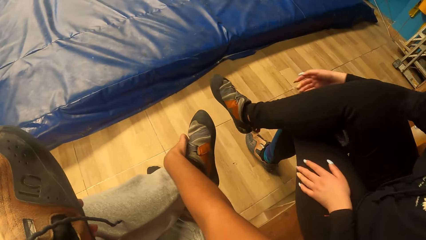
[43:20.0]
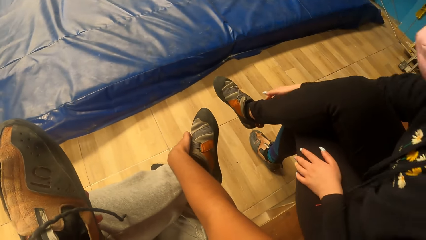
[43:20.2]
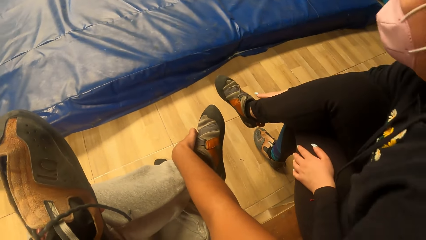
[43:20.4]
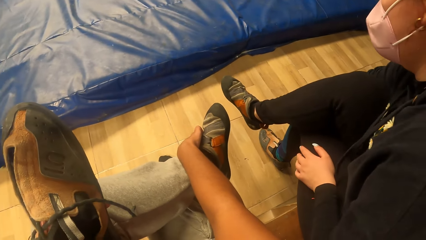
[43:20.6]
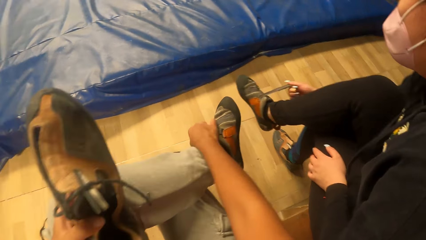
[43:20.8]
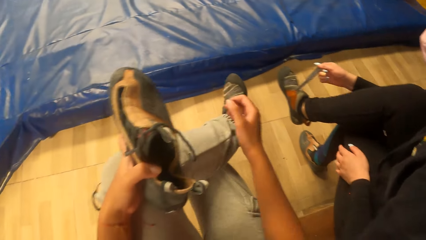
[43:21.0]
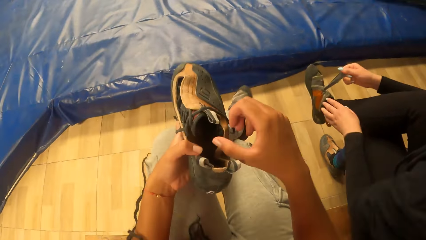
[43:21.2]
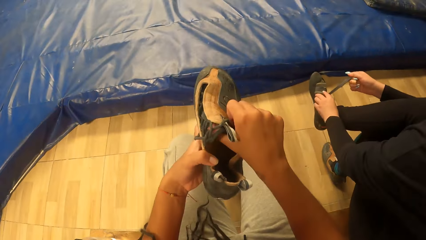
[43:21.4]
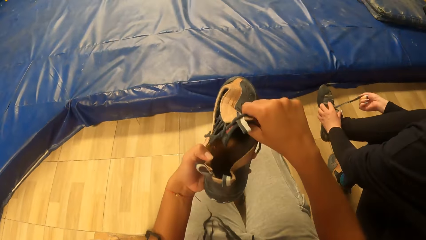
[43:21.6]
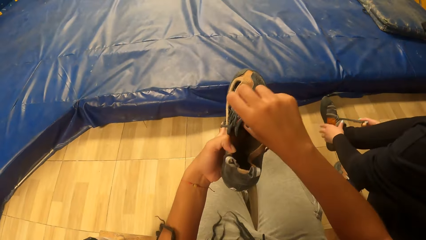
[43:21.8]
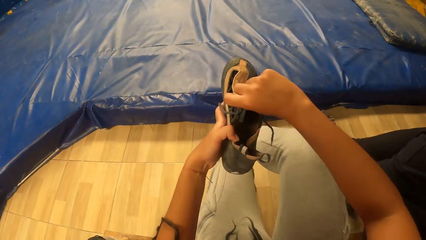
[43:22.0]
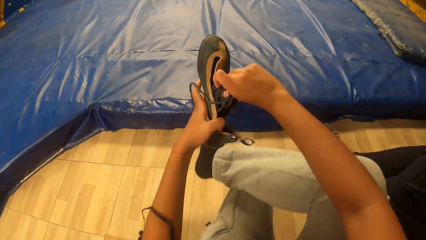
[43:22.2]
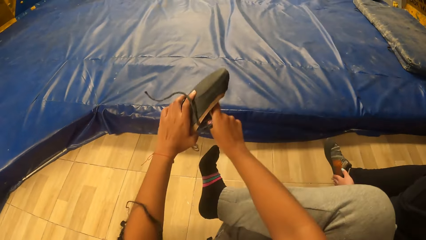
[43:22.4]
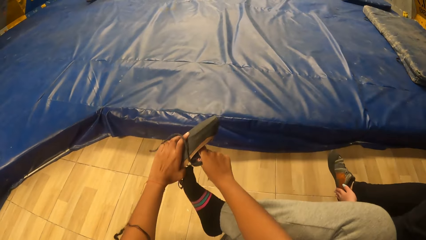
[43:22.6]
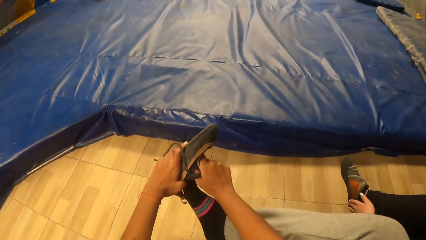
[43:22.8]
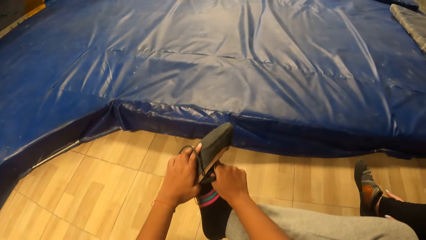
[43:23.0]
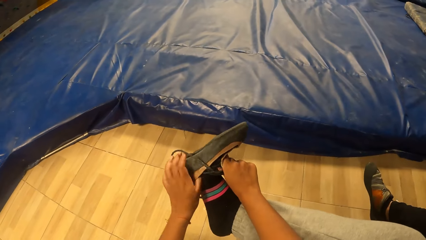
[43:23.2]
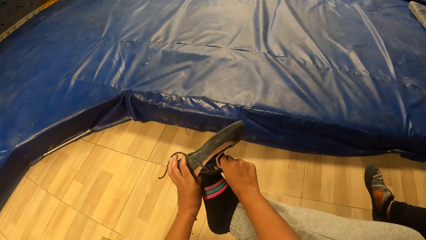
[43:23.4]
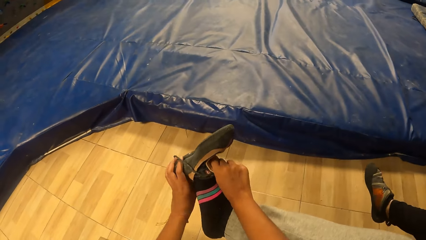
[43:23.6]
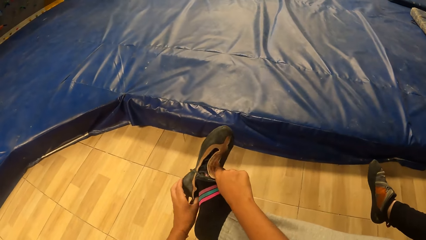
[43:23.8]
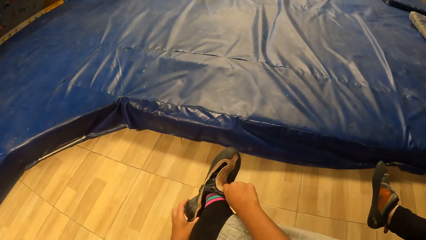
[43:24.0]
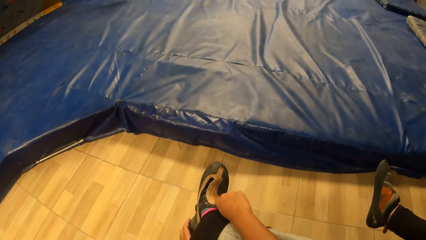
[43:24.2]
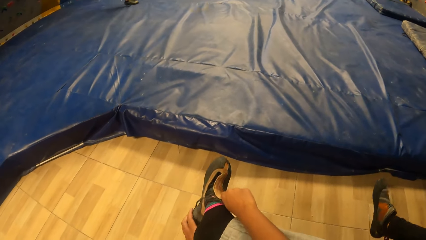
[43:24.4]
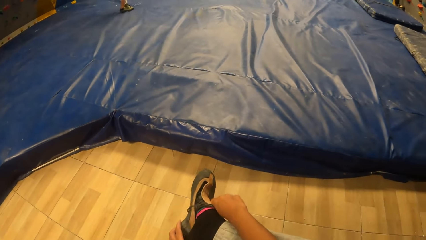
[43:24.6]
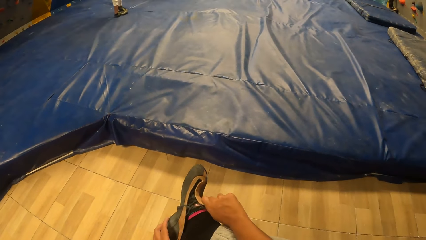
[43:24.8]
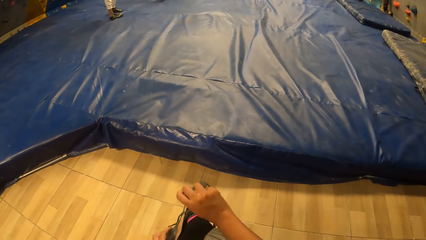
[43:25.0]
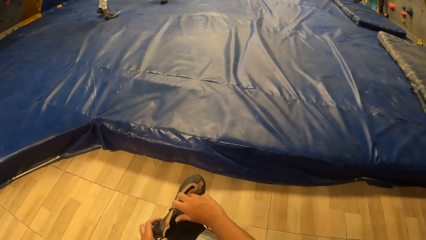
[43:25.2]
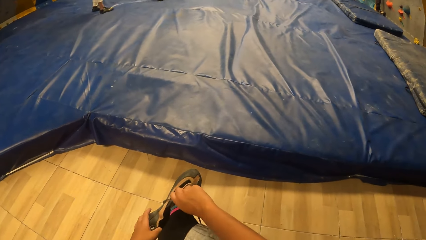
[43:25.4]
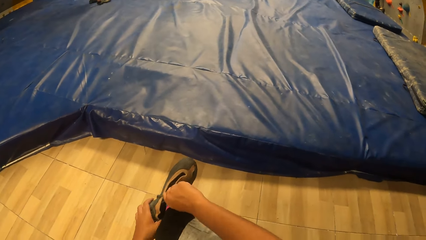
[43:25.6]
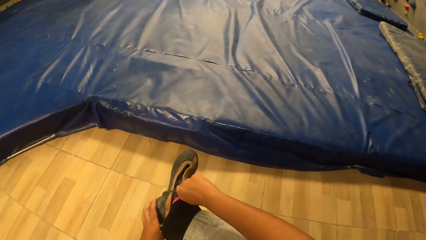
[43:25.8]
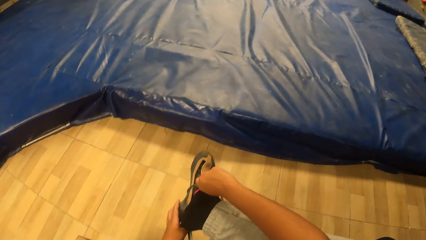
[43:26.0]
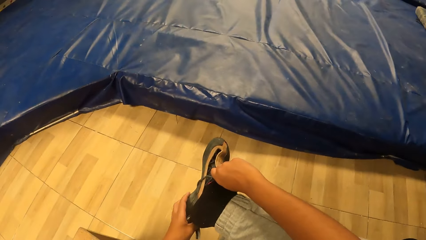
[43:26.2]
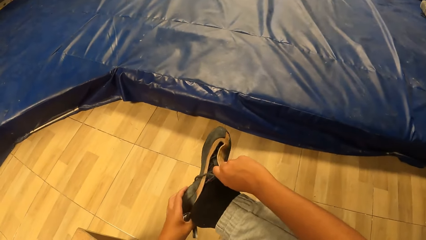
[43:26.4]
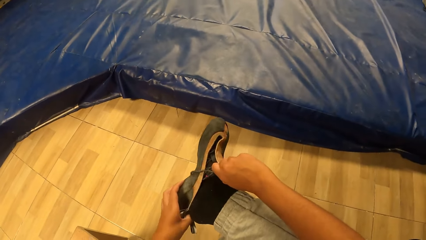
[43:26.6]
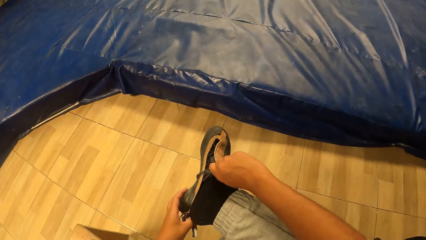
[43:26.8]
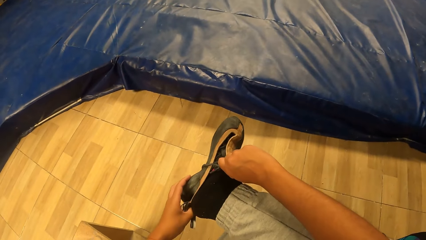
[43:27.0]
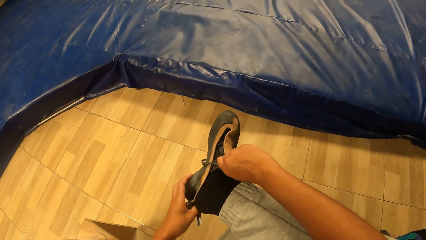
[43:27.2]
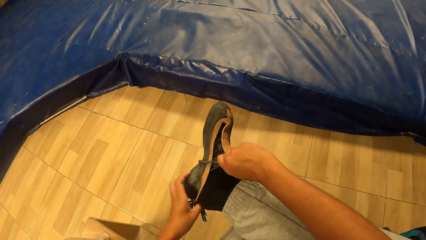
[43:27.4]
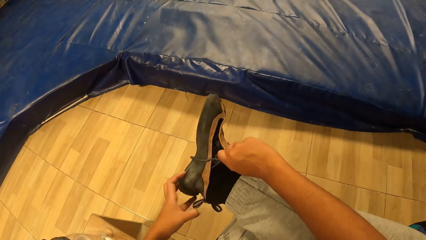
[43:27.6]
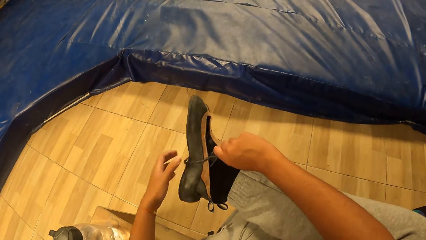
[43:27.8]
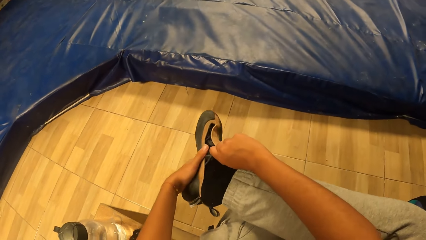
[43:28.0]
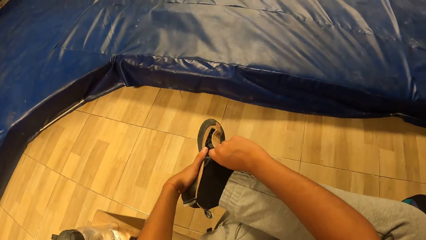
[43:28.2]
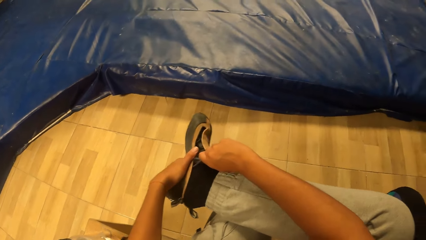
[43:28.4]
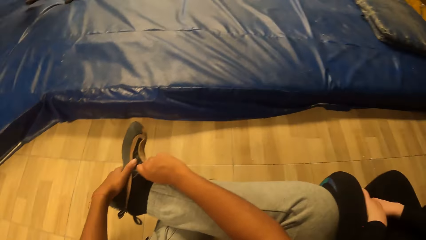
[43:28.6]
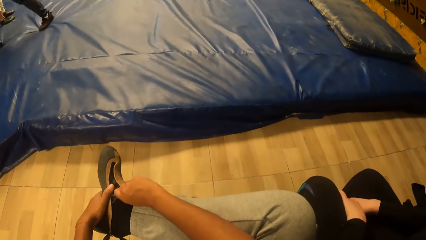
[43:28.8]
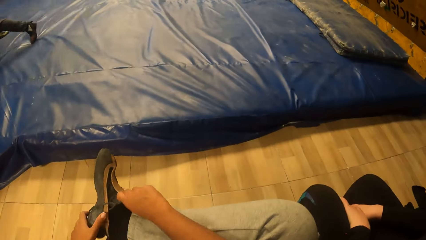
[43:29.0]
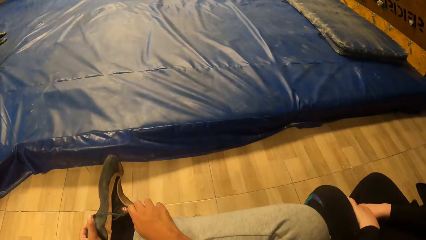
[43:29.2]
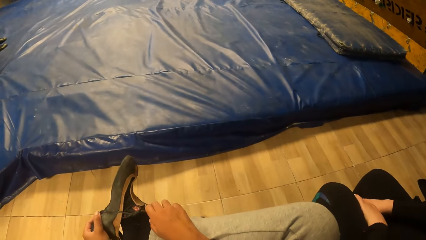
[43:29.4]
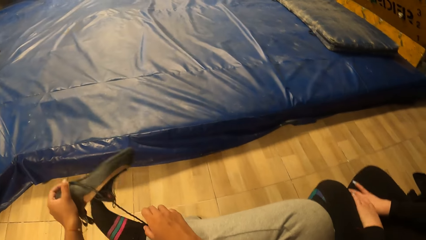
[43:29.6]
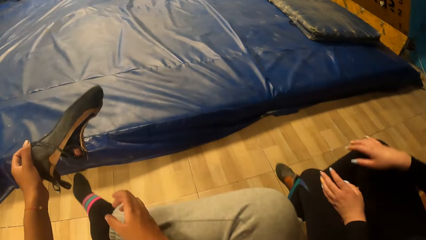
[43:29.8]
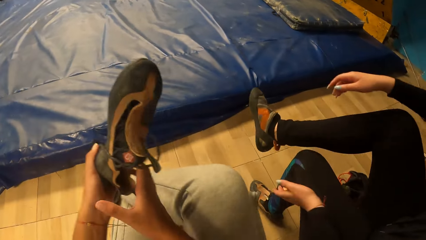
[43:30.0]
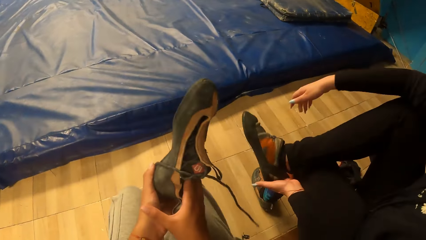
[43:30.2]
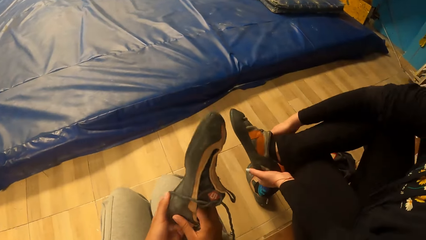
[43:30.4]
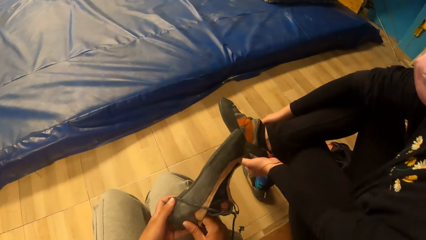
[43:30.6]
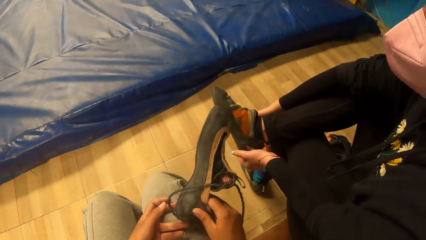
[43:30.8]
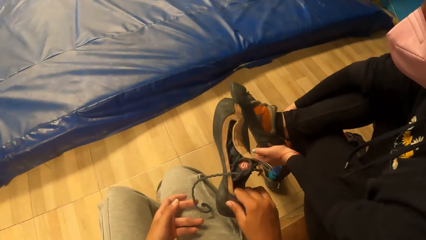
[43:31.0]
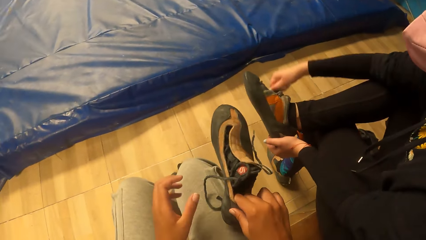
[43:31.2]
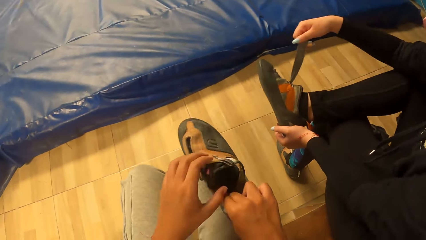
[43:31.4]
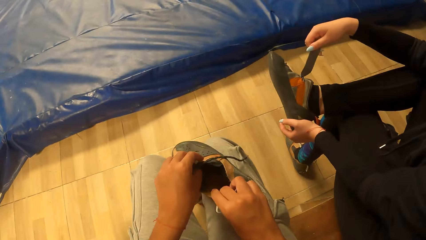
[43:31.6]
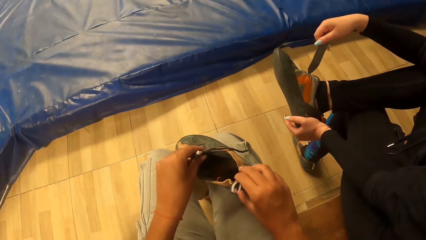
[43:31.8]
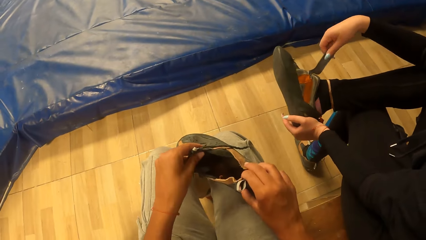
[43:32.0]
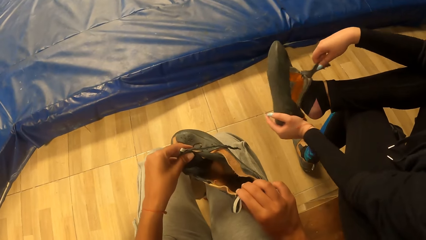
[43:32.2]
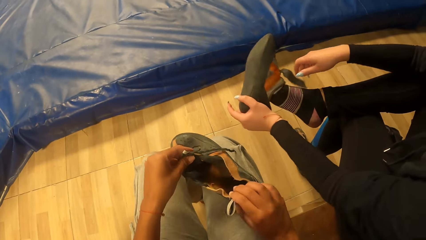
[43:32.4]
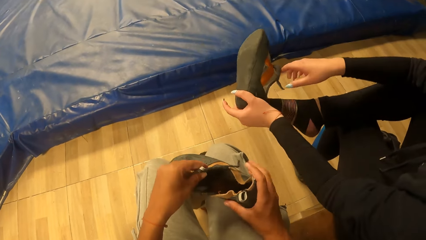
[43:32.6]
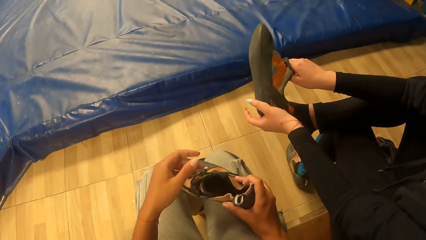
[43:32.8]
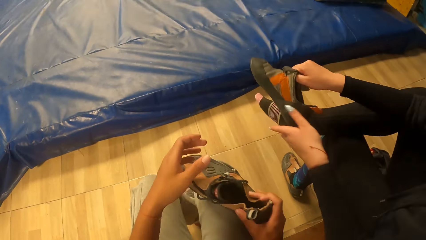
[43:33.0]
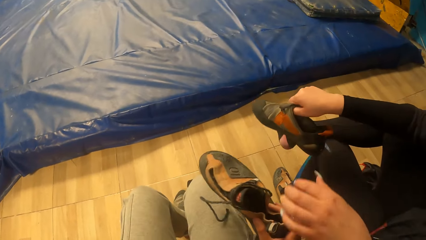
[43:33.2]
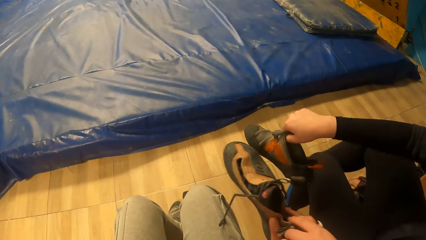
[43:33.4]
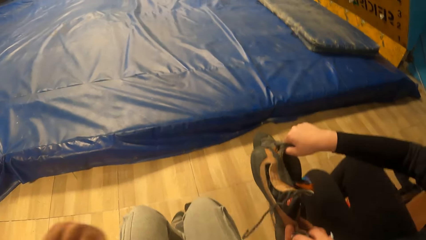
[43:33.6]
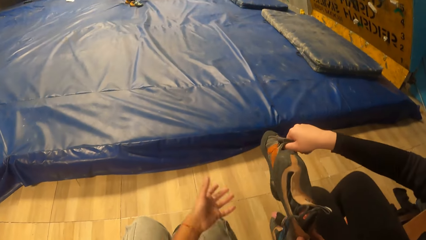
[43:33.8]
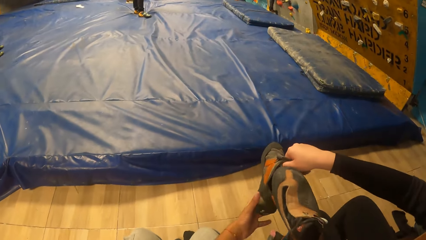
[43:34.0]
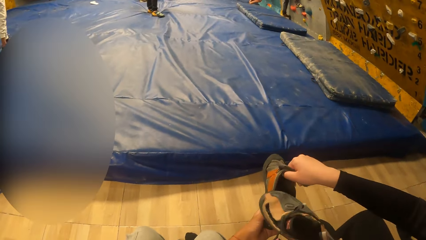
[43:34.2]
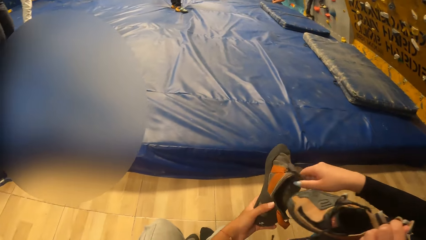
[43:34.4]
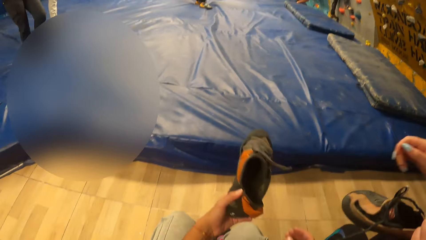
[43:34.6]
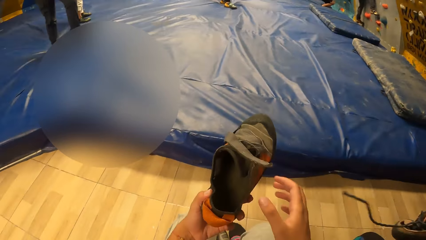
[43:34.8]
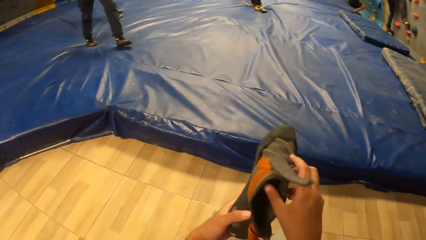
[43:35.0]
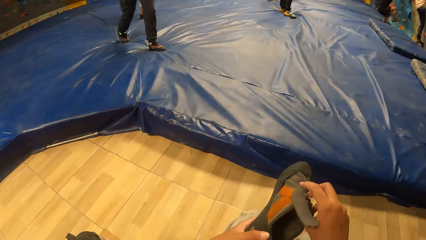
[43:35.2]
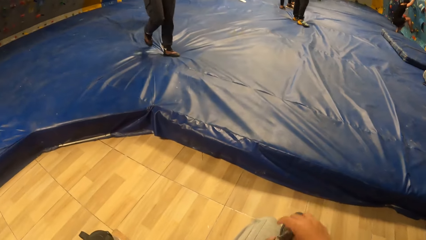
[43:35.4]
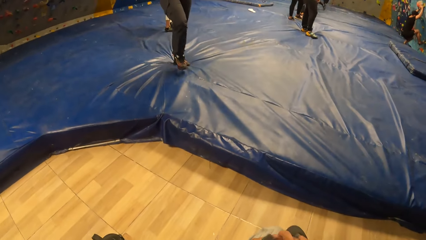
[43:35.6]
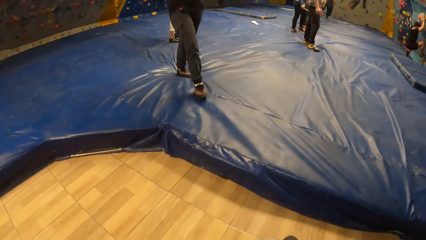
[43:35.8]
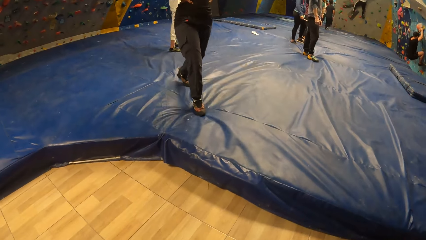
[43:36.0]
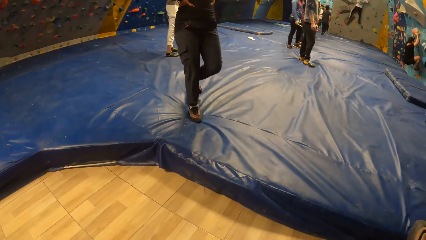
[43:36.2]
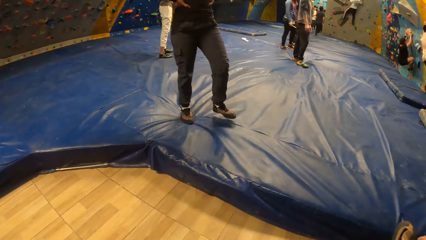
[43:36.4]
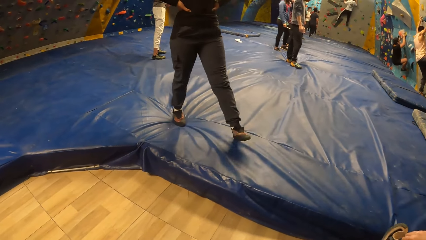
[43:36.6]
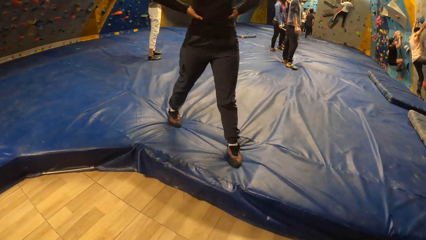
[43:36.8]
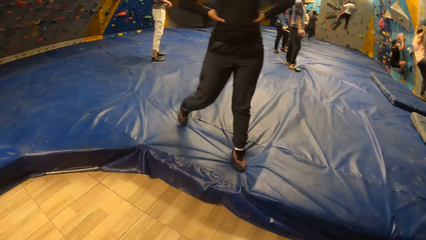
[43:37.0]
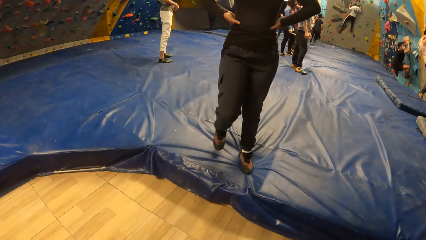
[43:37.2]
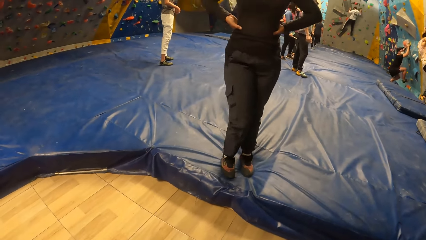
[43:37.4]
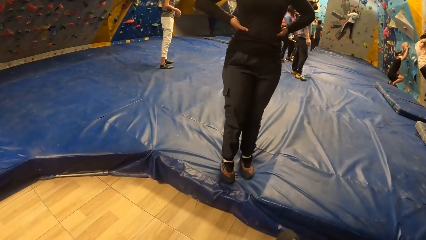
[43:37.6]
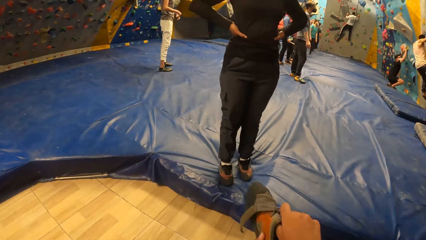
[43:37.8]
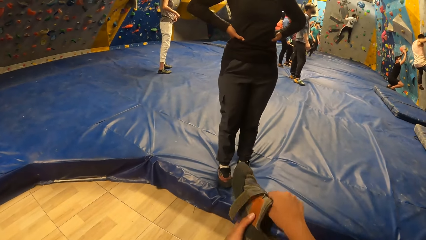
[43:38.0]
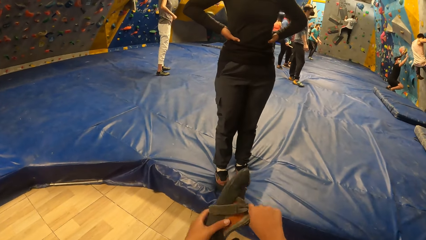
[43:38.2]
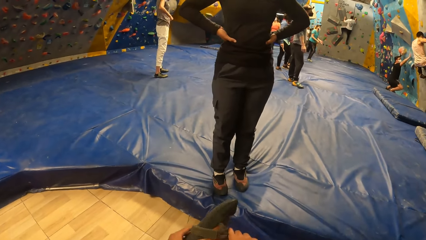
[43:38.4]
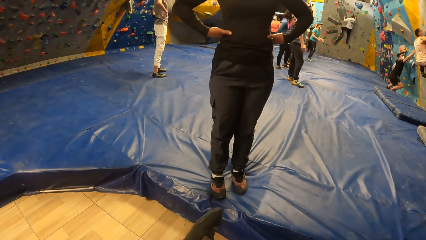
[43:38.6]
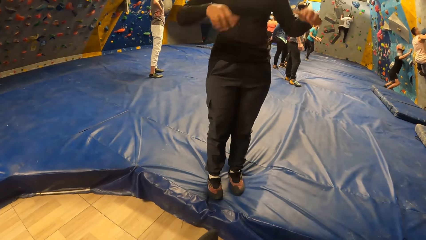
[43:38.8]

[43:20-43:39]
The camera wearer widens the sneaker with her right hand. She touches the shoe with both hands. She wears the sneaker on her right foot with both hands. She removes the sneaker from her feet with both hands. She holds the sneaker with both hands. The woman loosens the sneaker lace with her right hand. The camera wearer looks at the shoe. The woman removes the sneaker from her feet with her left hand. The camera wearer exchanges sneakers with the woman. She holds the sneaker with both hands and touches the shoe with both hands. A man climbs the climbing wall. Another woman walks to the camera wearer. Another man climbs the climbing wall. The other woman interacts with the camera wearer and the first woman. The camera wearer moves the shoe. The other woman holds the waist with both hands.
